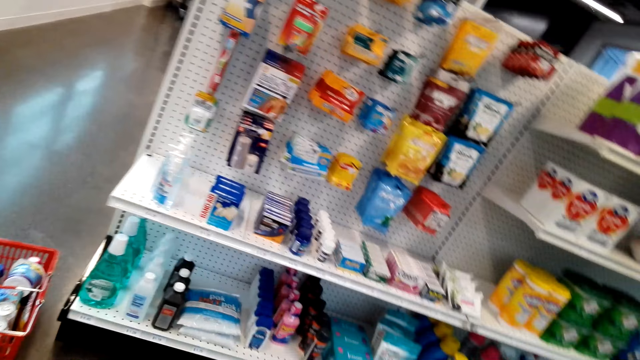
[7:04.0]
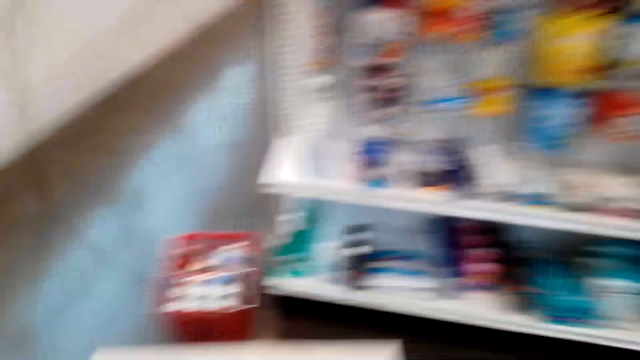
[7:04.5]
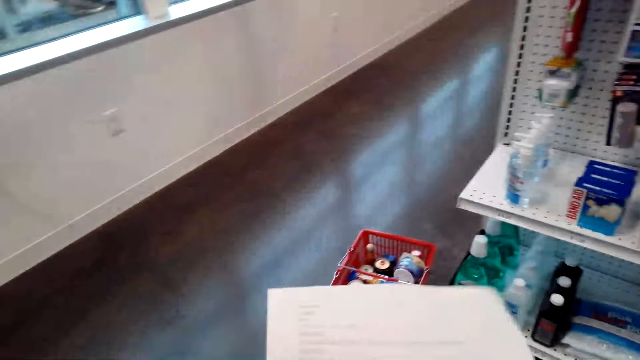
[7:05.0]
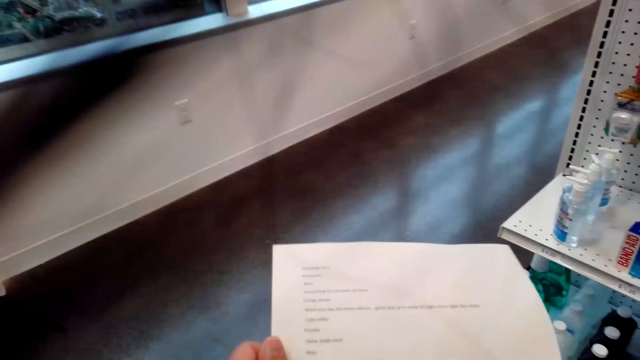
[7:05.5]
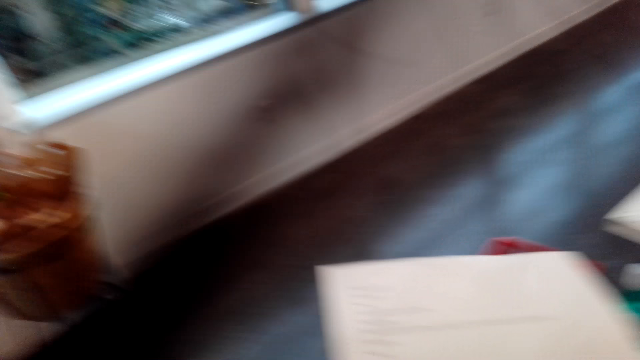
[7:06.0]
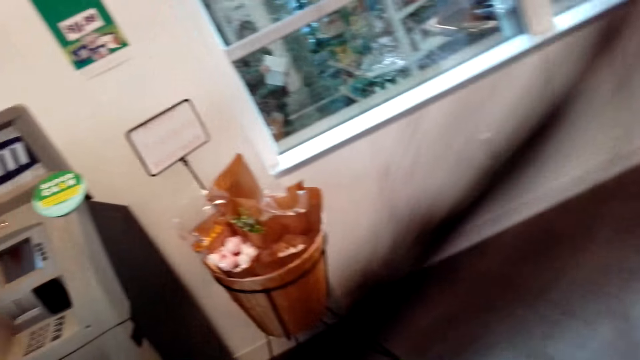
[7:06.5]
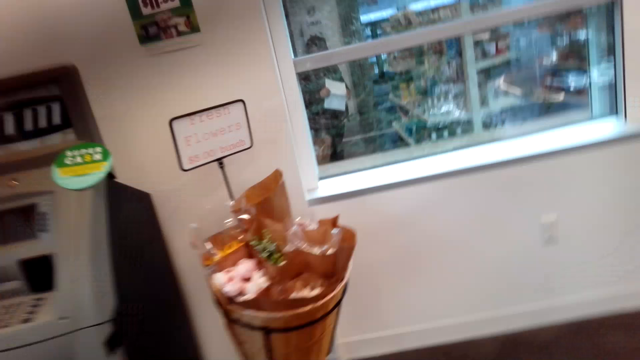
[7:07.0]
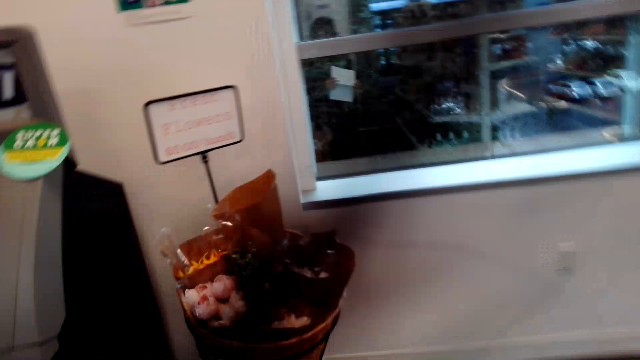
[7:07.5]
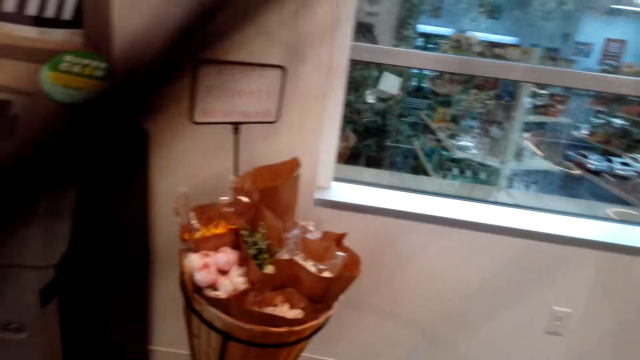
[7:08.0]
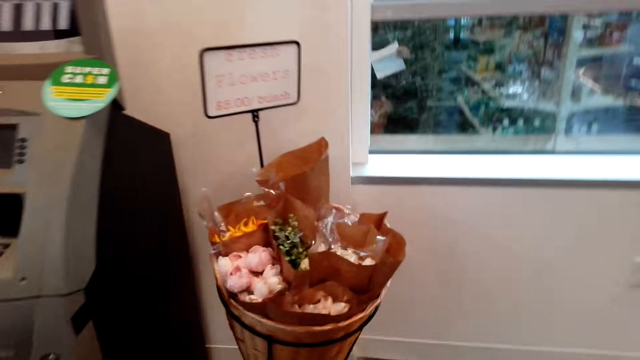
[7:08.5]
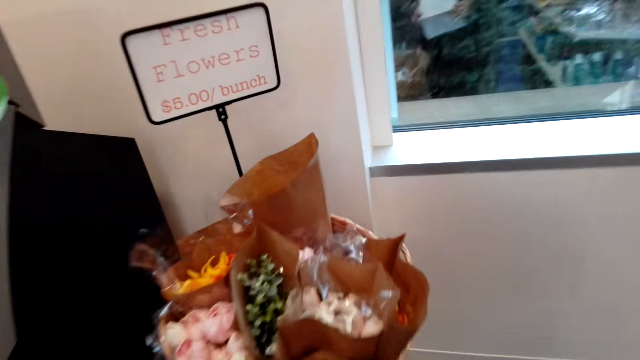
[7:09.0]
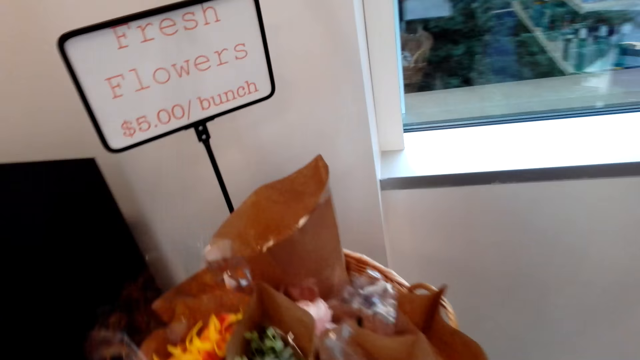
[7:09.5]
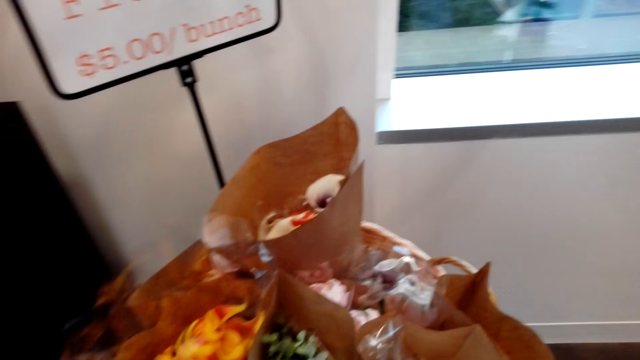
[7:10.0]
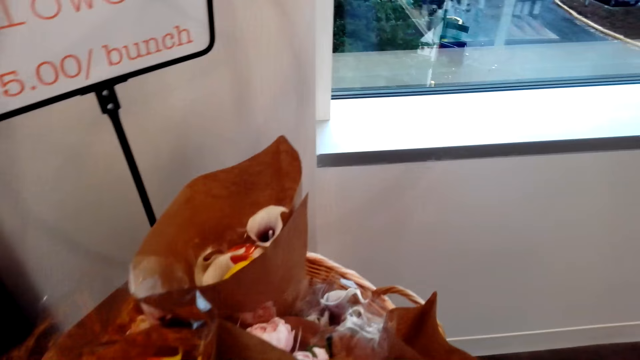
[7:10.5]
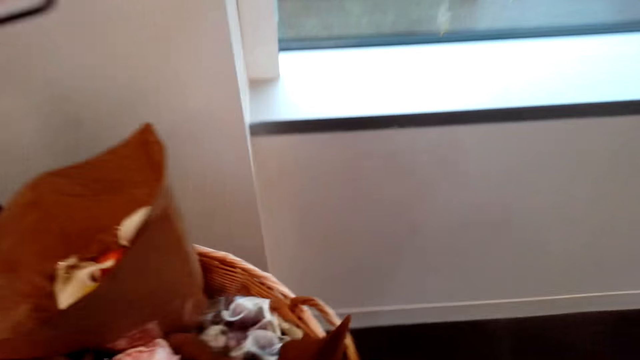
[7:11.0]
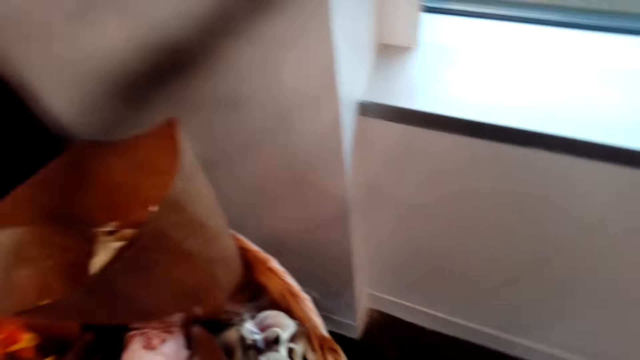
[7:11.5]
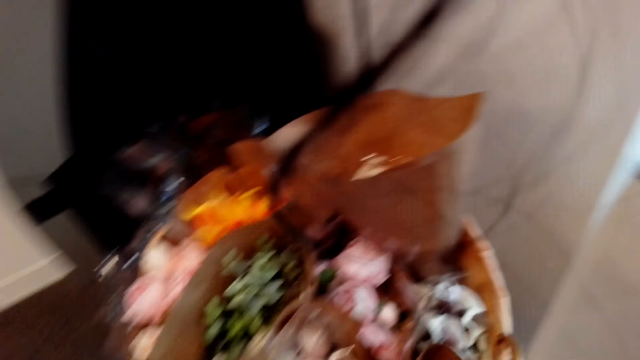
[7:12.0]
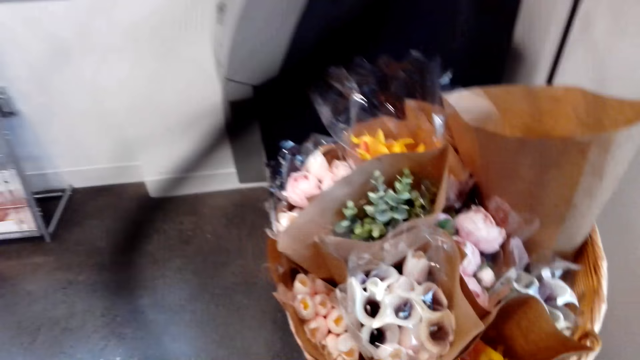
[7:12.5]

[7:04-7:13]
The camera wearer looks at the sheet of paper. They go to the flowers.

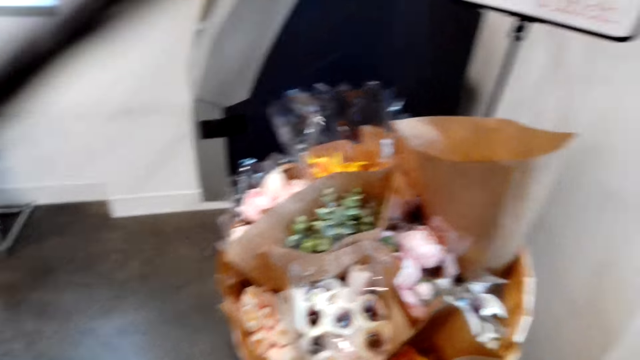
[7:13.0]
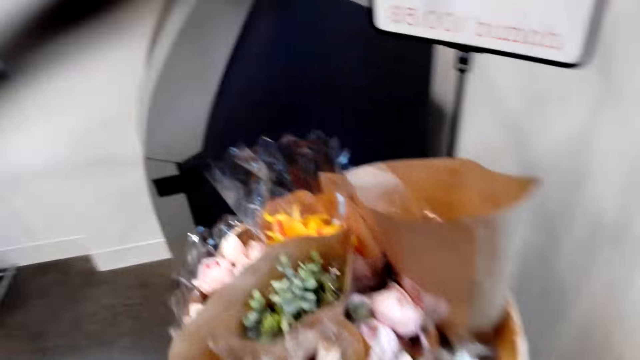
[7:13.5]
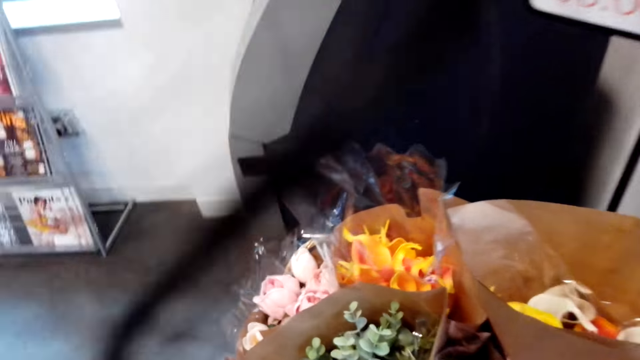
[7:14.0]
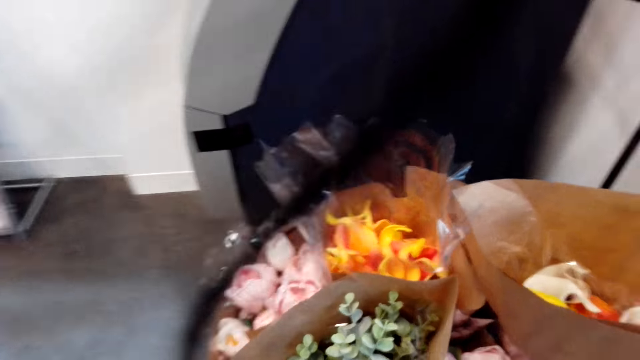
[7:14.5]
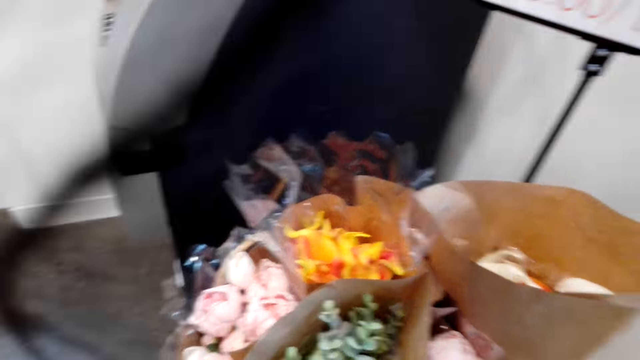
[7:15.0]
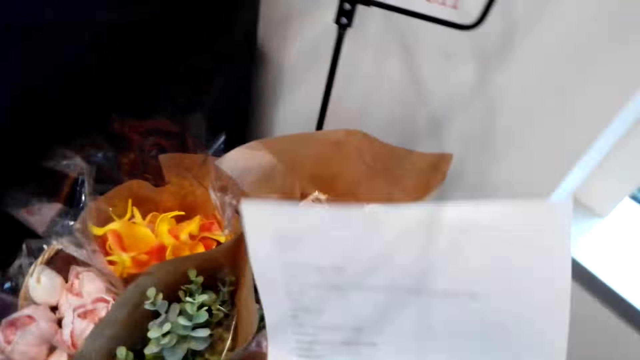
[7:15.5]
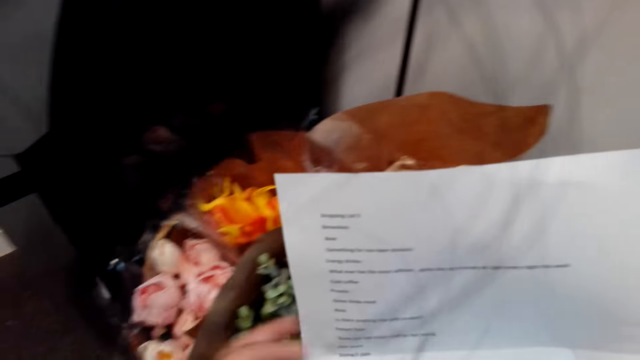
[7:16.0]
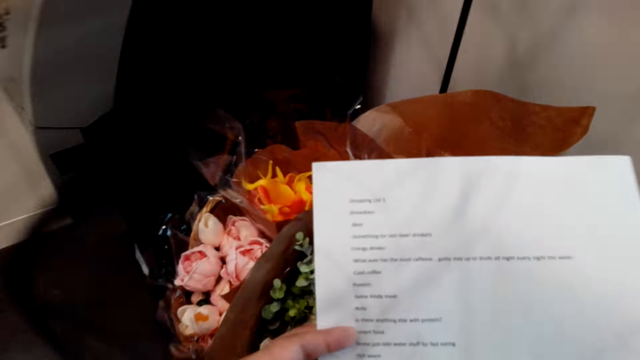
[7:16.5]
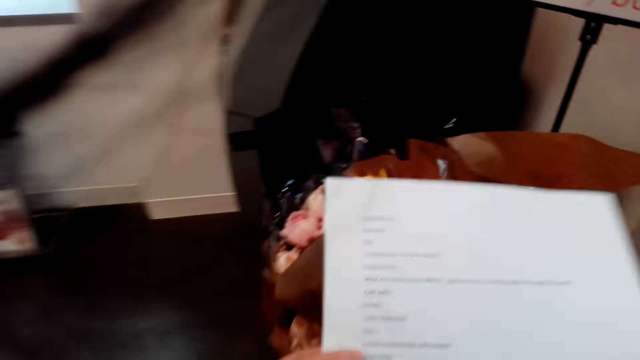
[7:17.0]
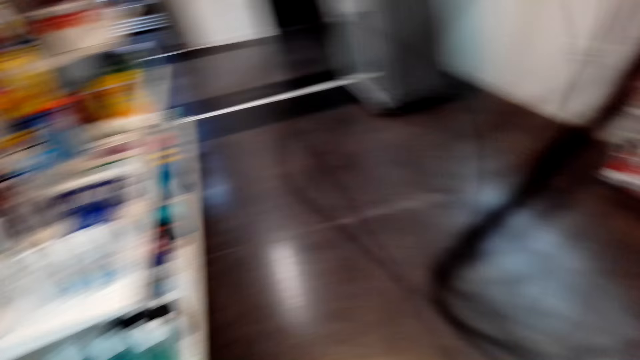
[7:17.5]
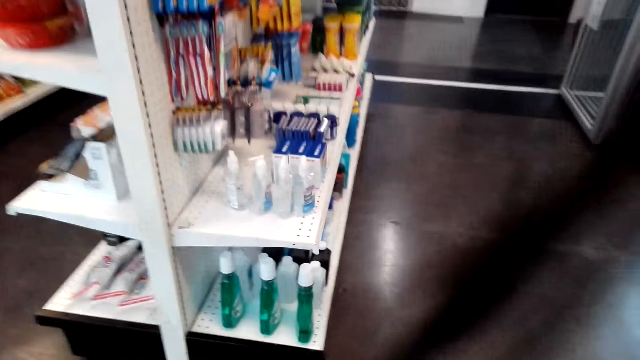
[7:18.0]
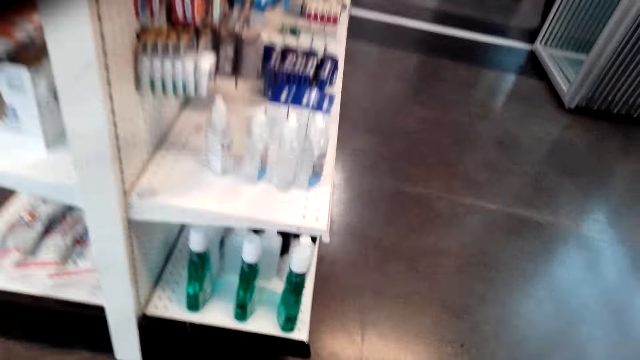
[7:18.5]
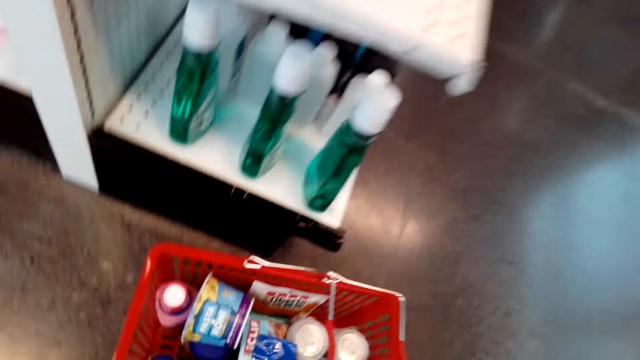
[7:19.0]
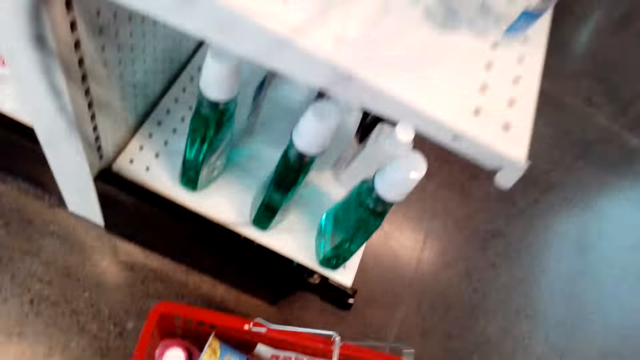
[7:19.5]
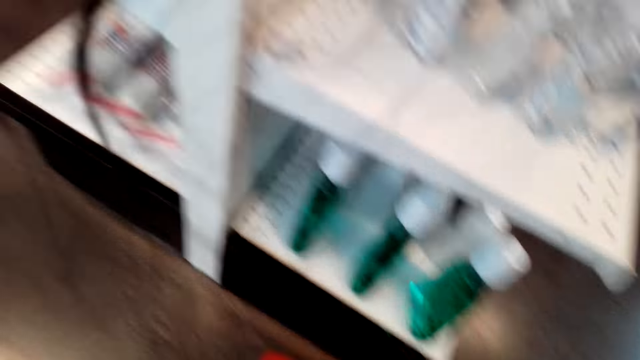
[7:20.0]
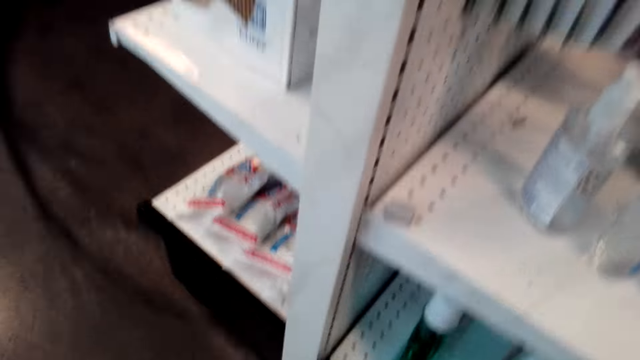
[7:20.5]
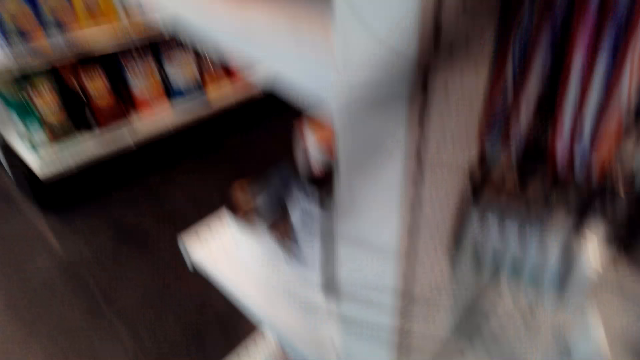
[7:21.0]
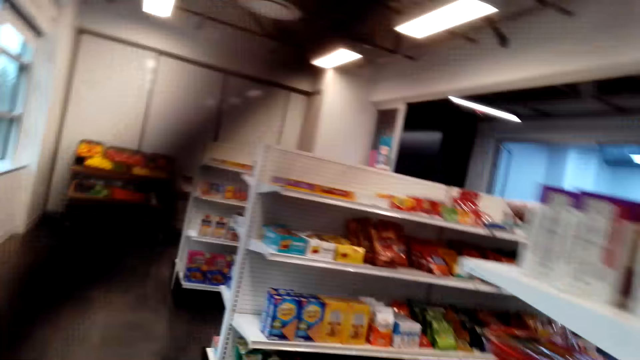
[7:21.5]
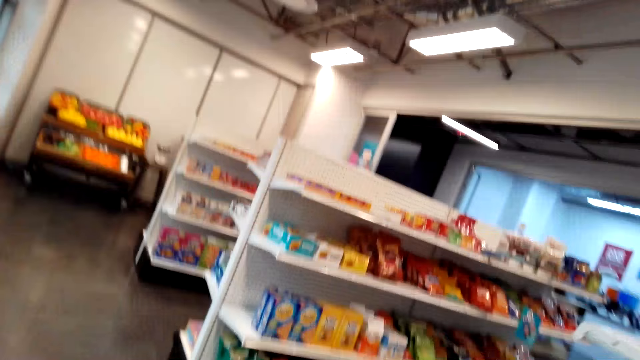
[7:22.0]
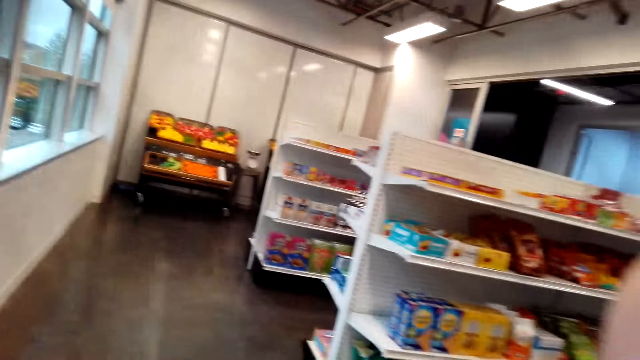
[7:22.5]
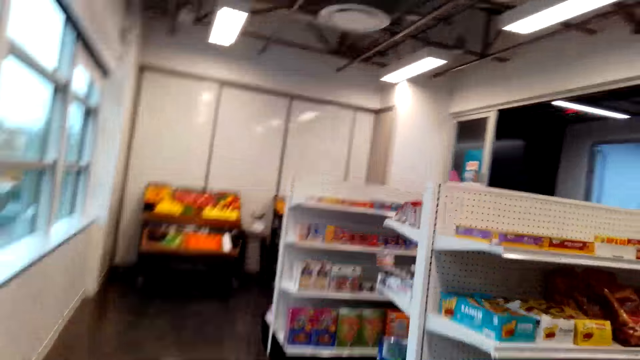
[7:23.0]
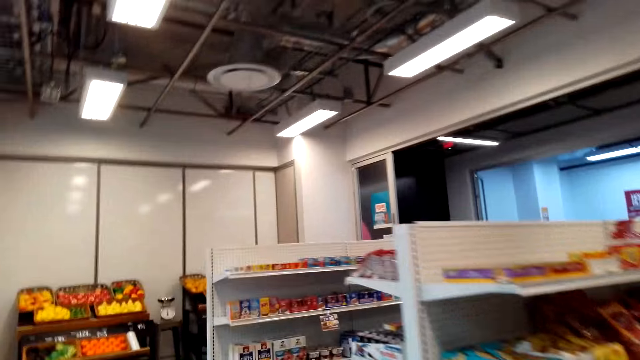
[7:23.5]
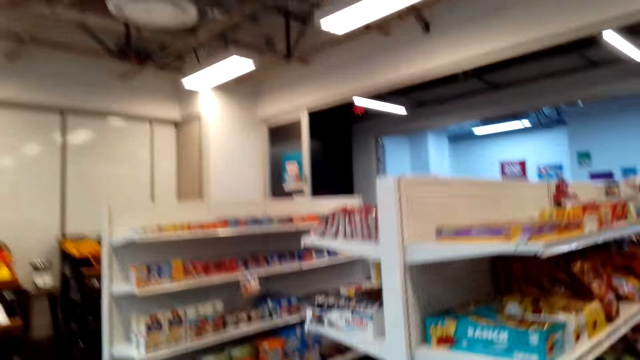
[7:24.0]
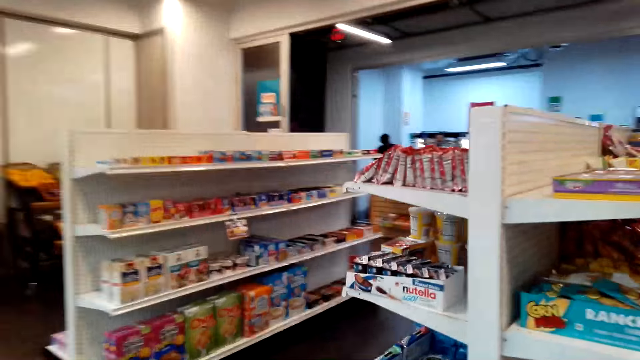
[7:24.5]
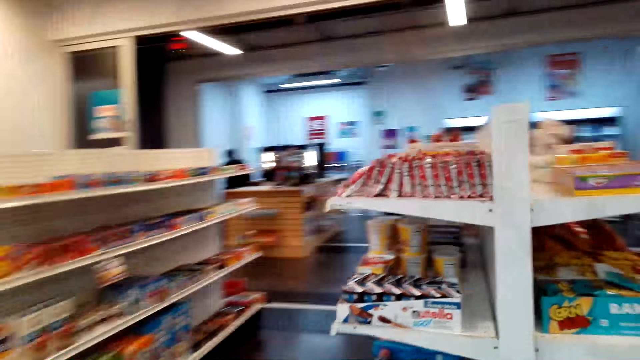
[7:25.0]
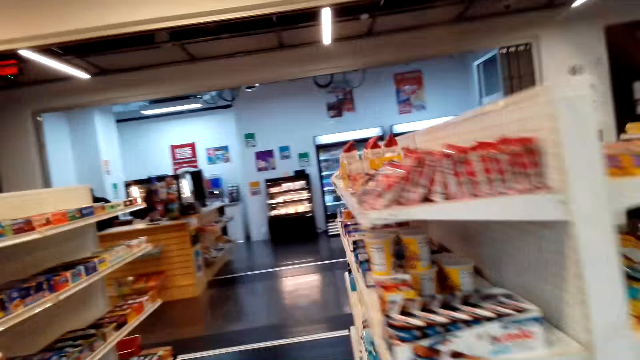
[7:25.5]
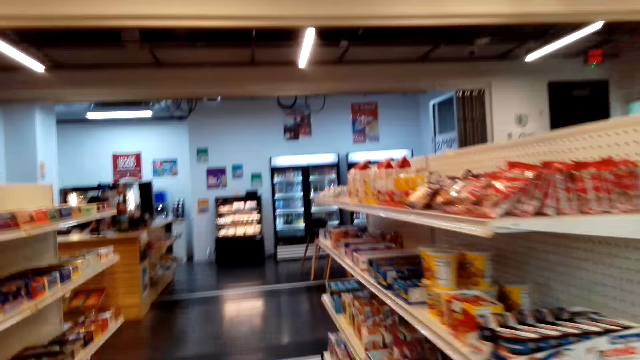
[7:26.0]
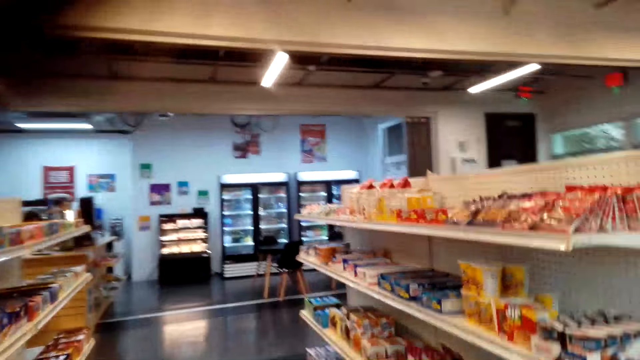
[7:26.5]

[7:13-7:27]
The camera wearer checks the sheet of paper. They pick up the basket and walk around the store.
